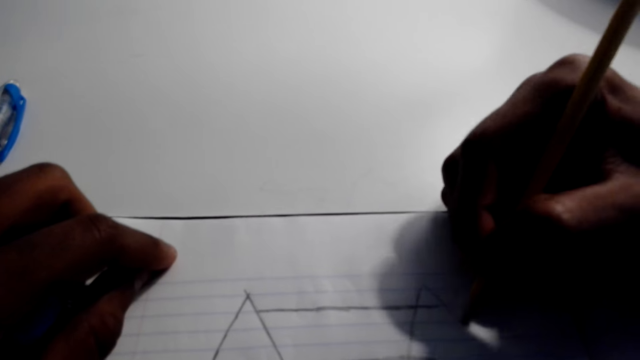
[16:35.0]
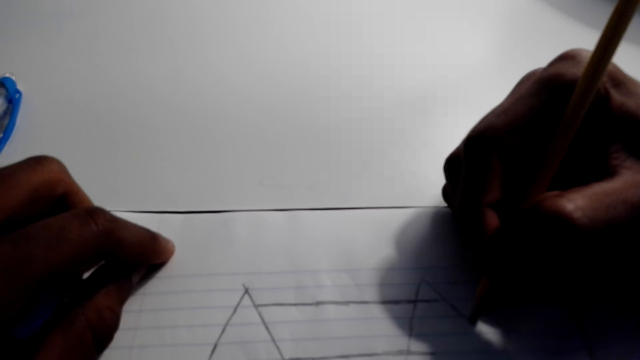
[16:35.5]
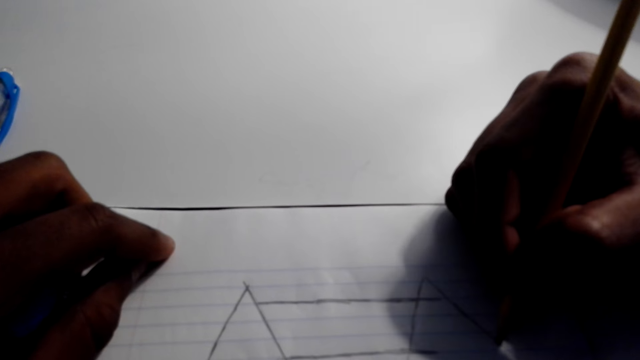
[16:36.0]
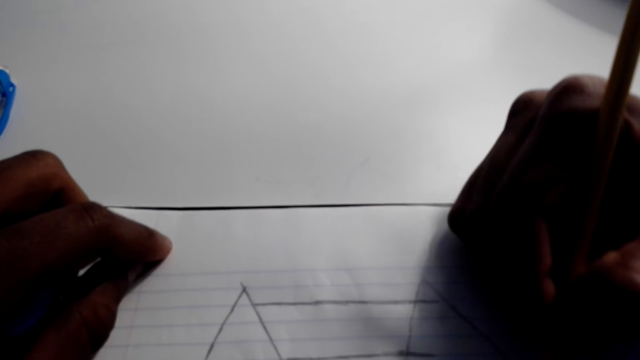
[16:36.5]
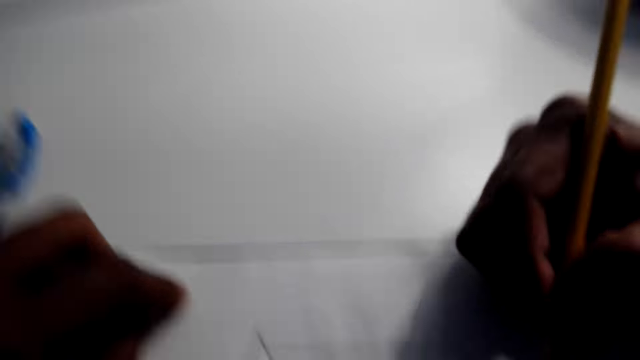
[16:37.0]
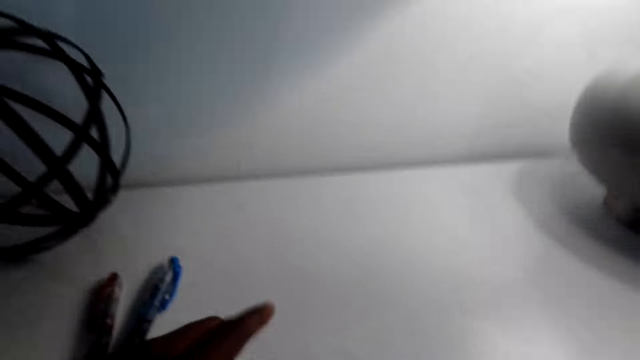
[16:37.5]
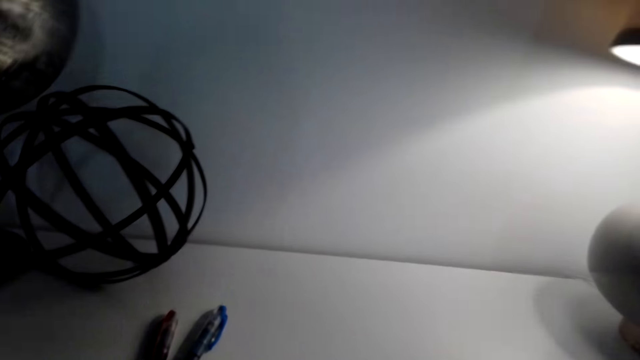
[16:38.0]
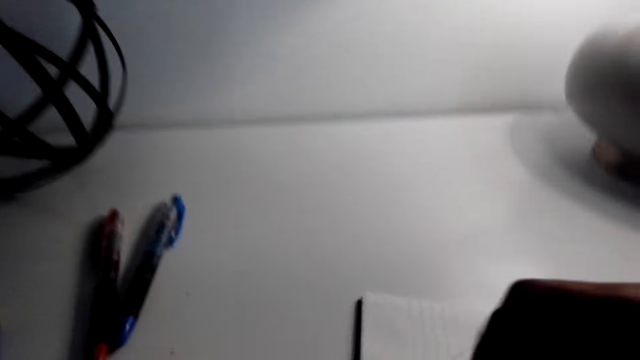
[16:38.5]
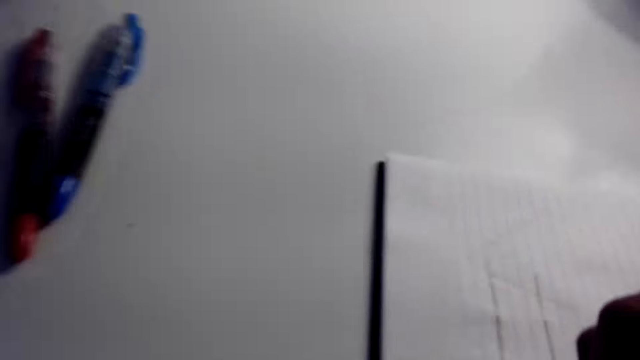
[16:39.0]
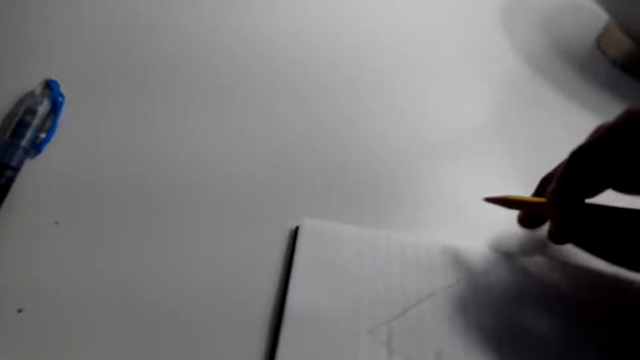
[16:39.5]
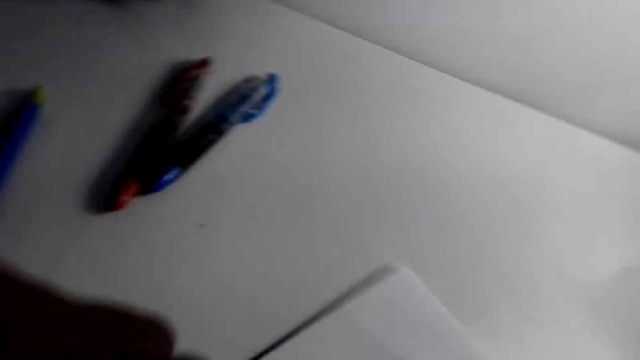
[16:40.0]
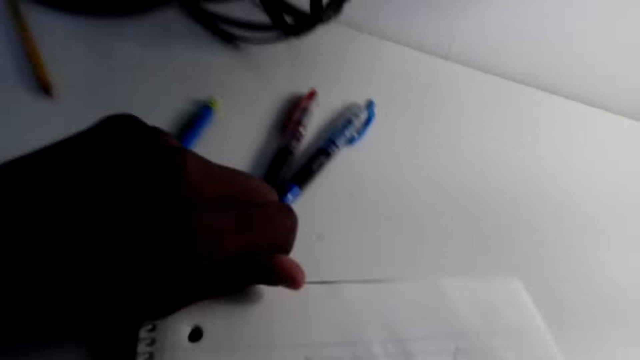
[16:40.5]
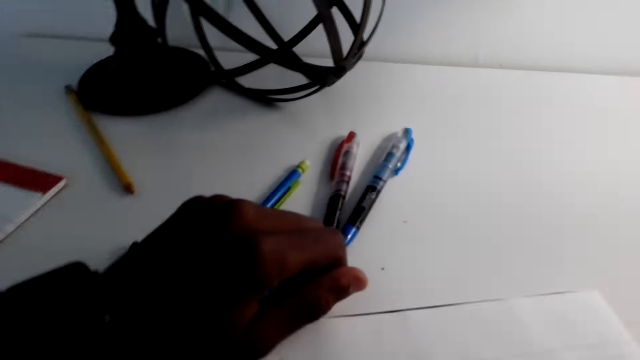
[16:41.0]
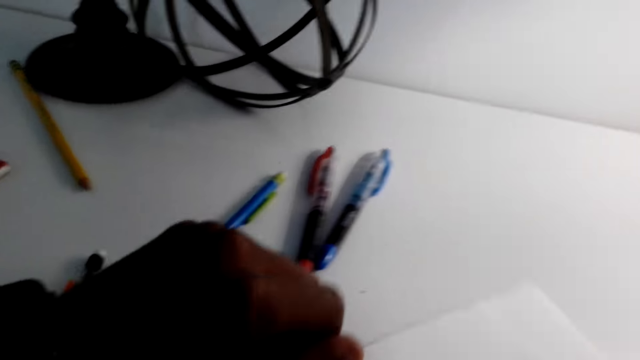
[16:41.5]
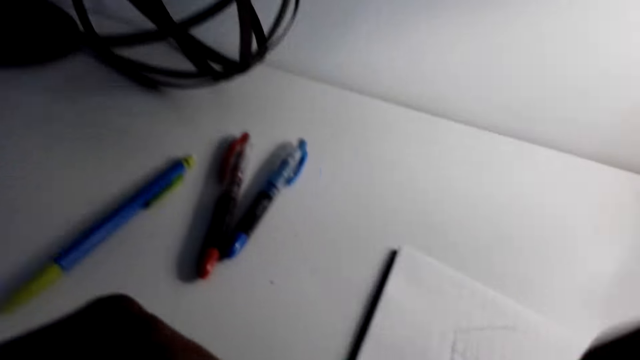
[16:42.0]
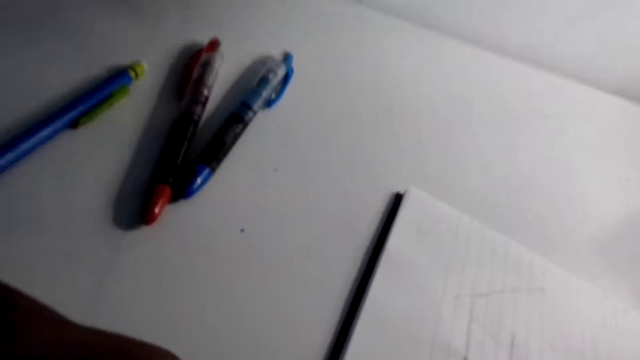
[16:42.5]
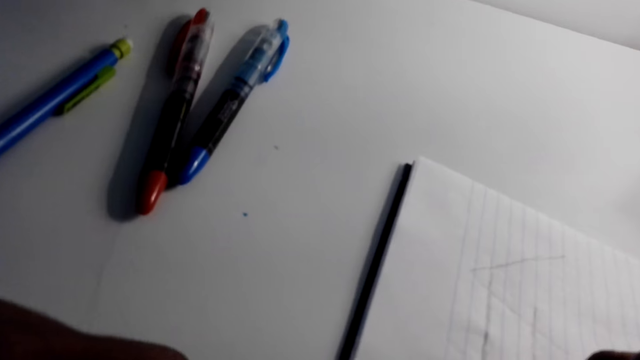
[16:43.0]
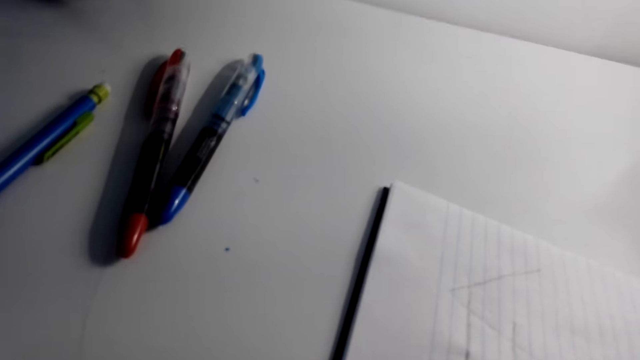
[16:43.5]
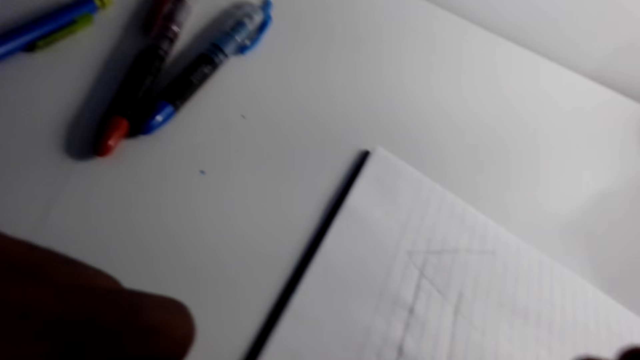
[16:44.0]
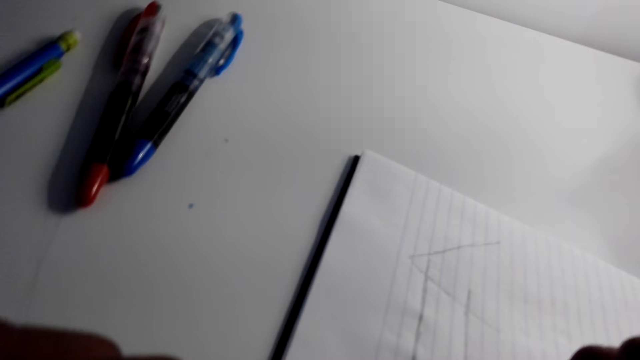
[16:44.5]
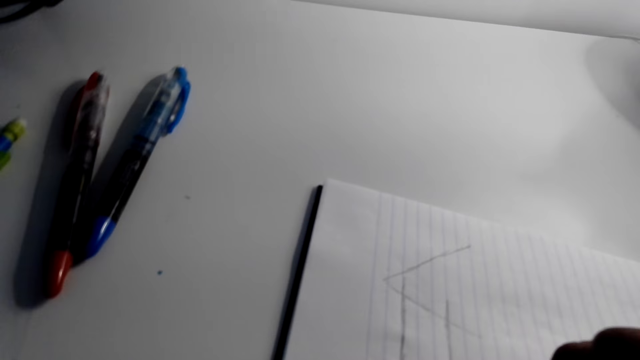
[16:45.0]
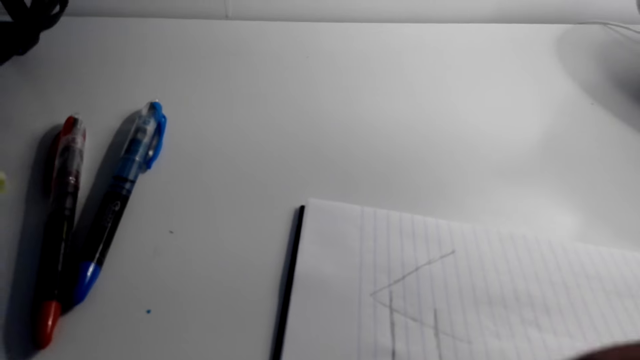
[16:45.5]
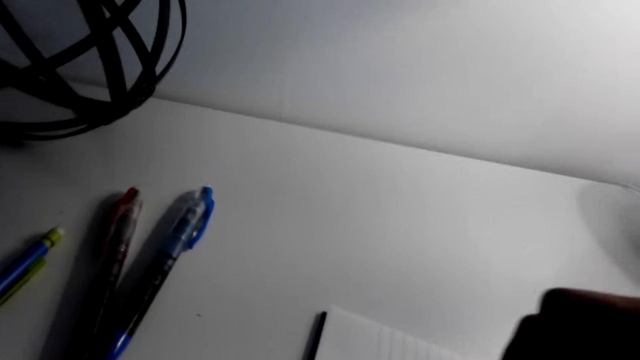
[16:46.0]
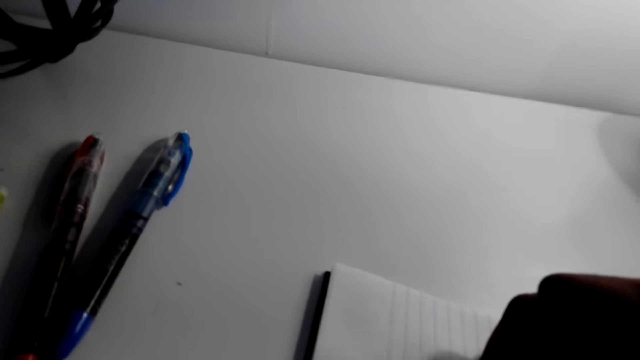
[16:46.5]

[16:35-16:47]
The camera wearer tilts the notebook. They move the book sideways. They draw on the notebook. They tilt the notebook. They draw a structure of a house on the notebook.

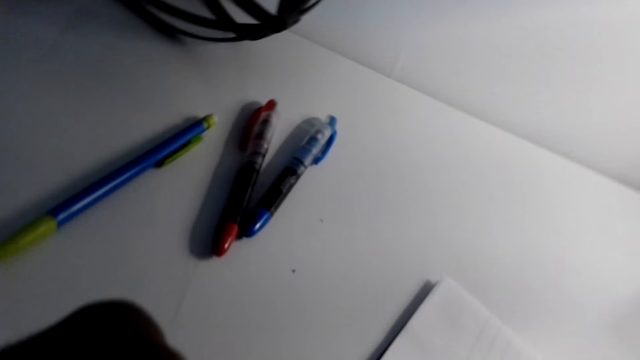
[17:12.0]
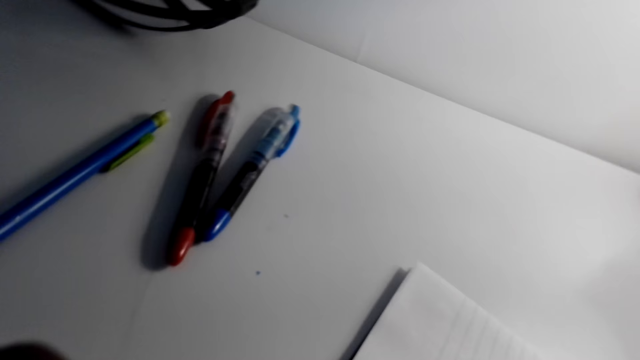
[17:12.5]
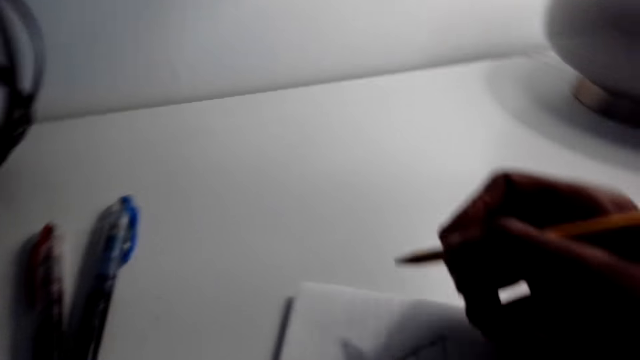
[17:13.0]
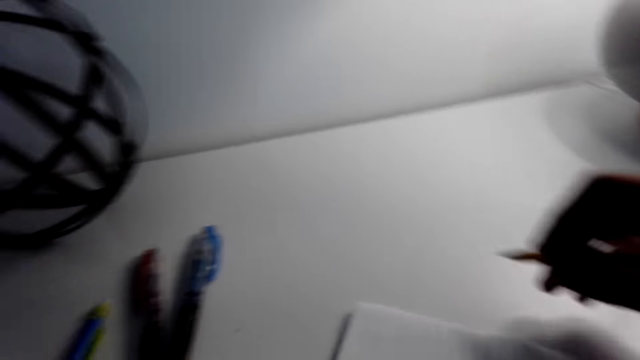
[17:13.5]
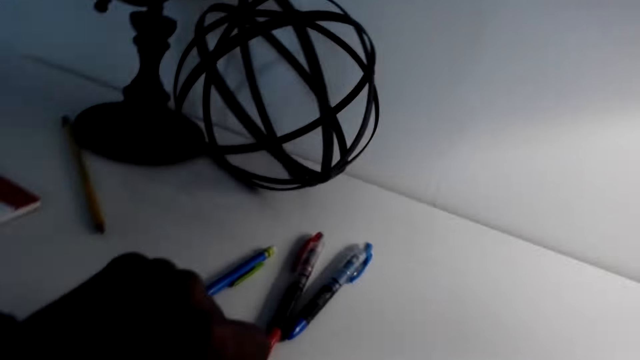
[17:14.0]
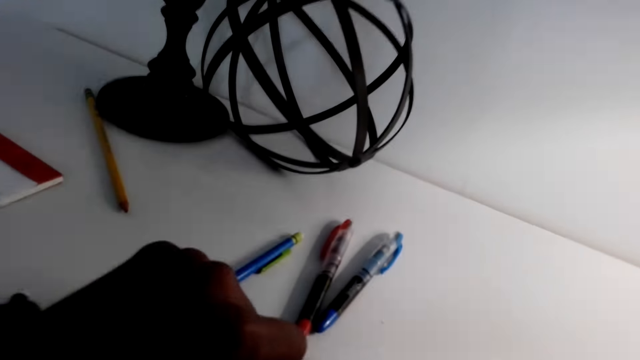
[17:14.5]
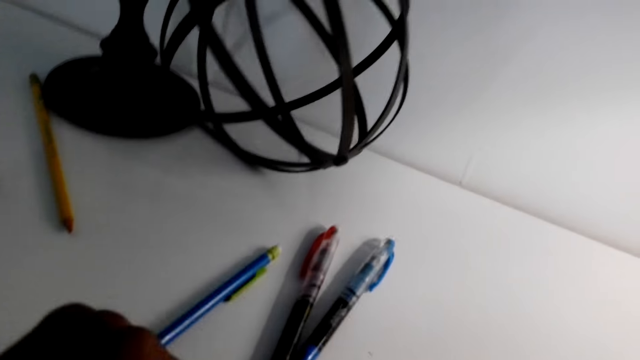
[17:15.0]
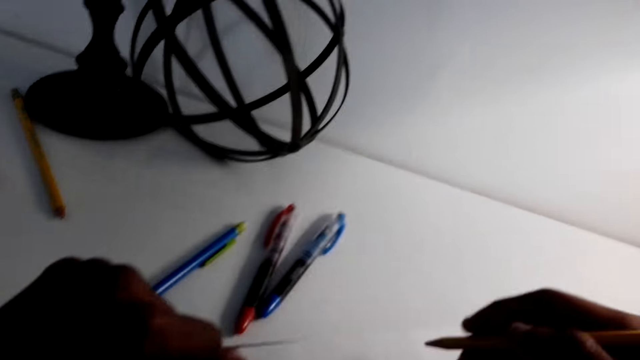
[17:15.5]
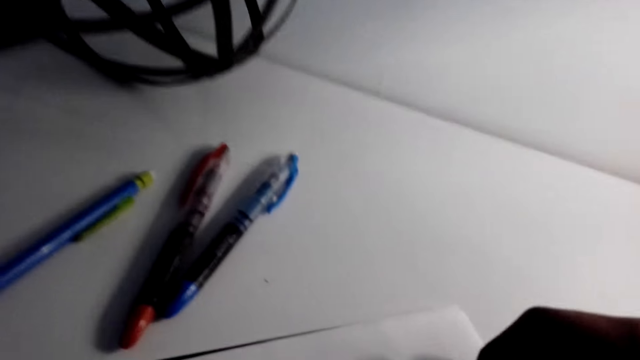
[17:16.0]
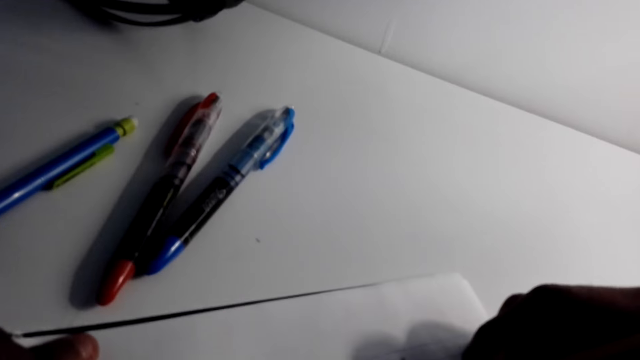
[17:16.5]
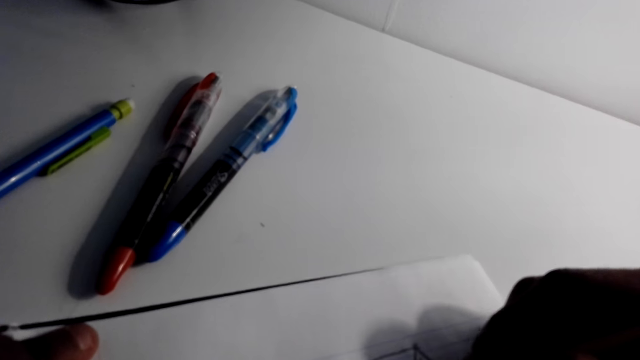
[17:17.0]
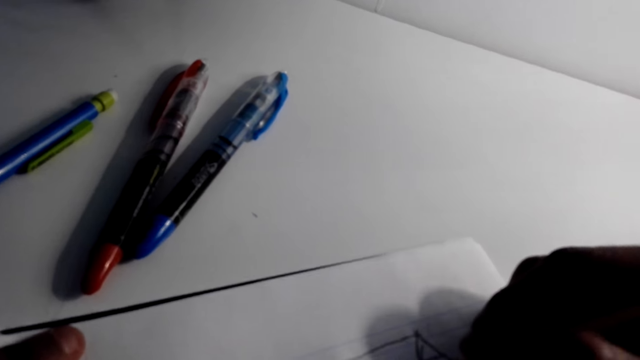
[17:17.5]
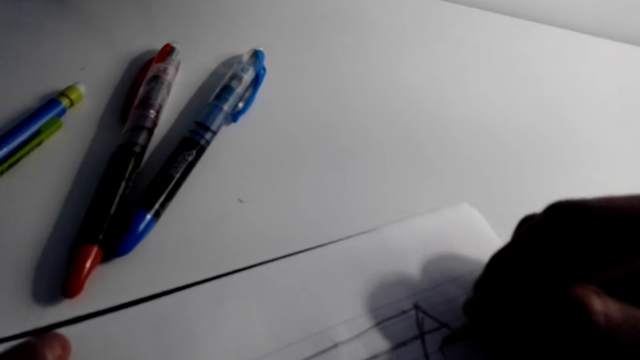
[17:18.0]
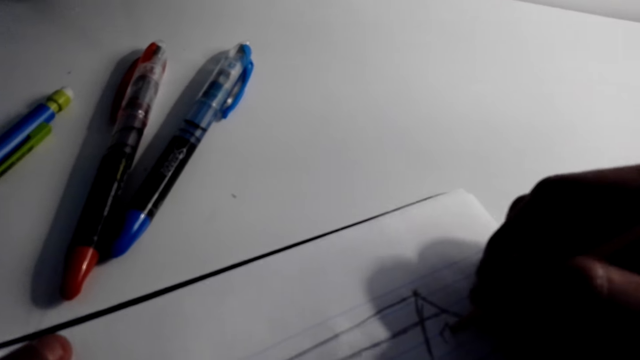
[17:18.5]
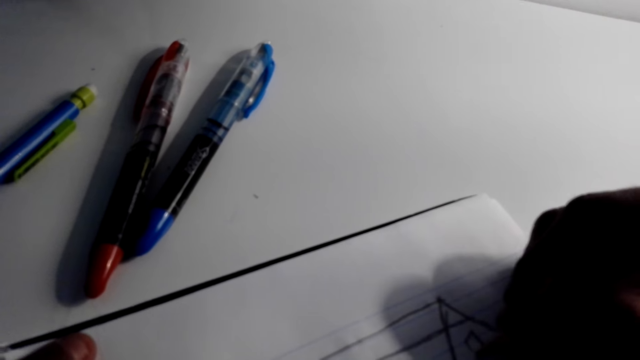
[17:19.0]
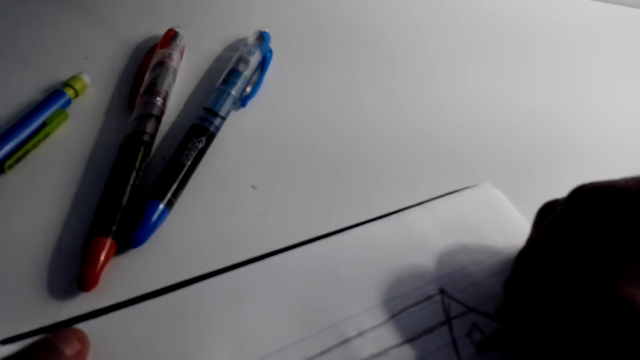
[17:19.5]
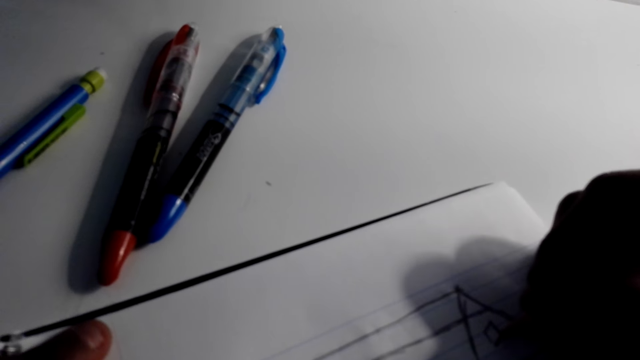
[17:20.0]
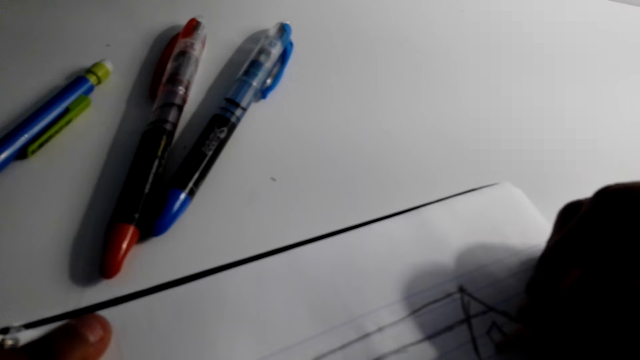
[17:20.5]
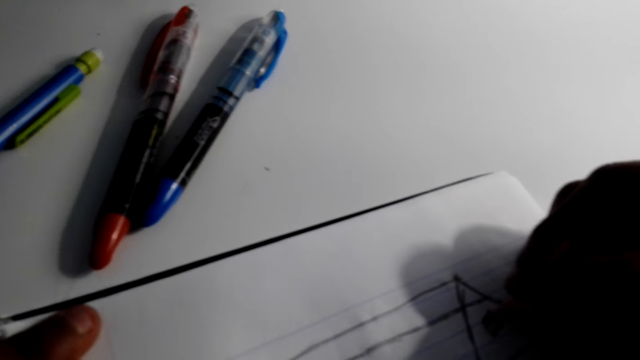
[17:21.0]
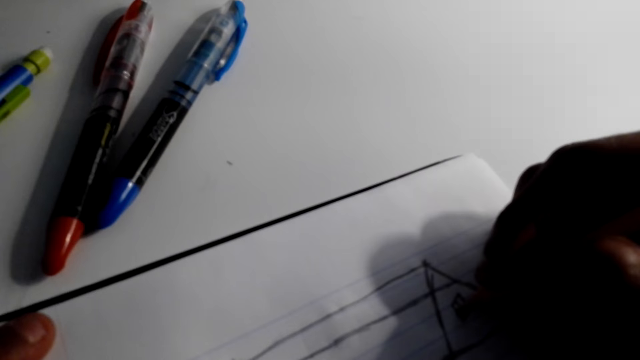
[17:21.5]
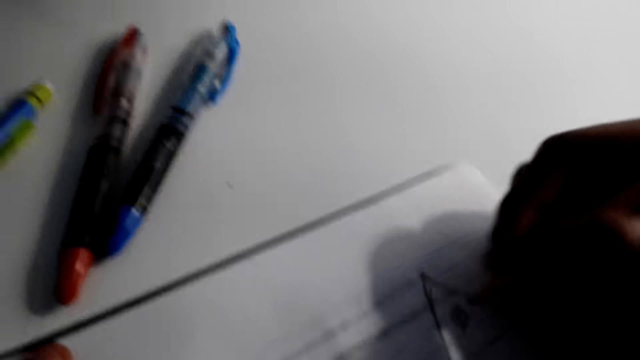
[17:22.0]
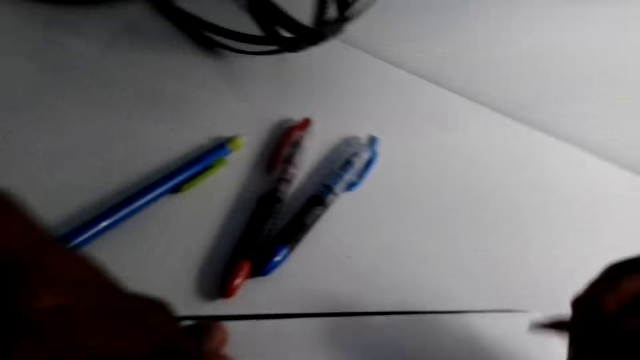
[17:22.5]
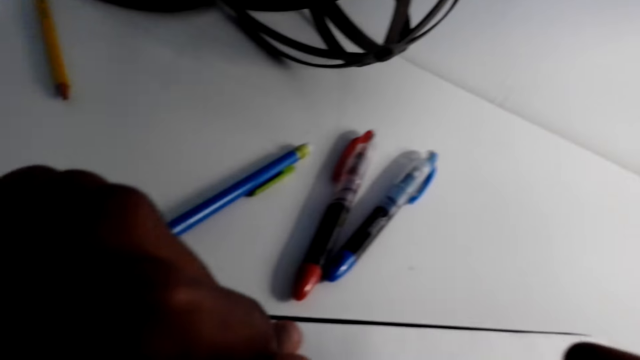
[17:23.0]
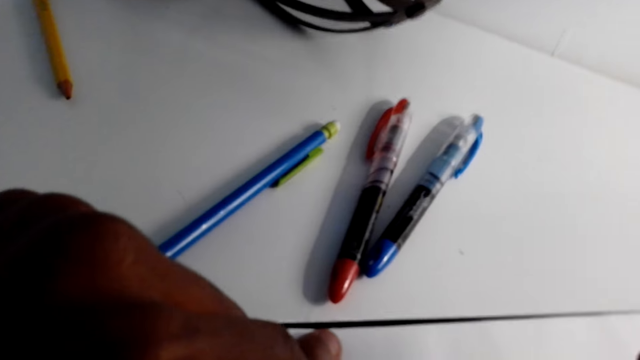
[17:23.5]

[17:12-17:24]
The camera wearer turns on the right-hand side of the book. They tilt the notebook. They draw a structure of a house on the notebook.
